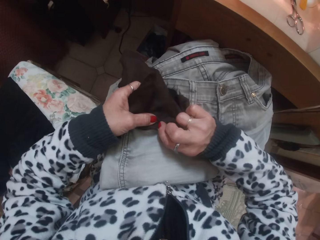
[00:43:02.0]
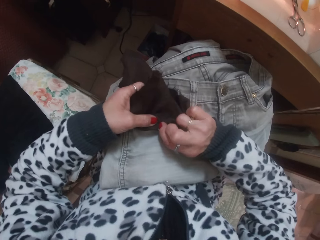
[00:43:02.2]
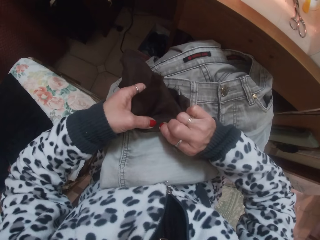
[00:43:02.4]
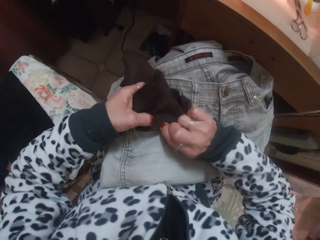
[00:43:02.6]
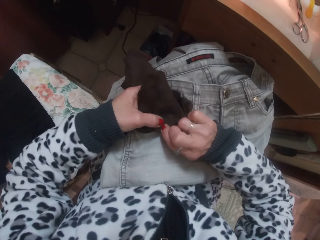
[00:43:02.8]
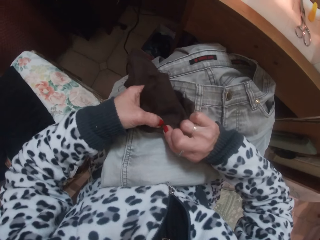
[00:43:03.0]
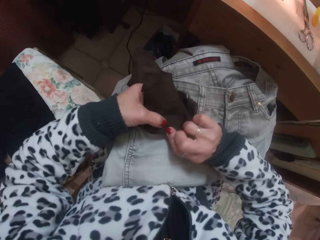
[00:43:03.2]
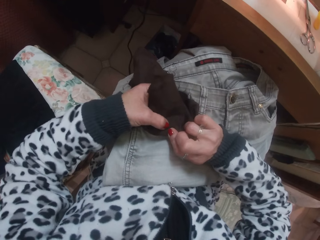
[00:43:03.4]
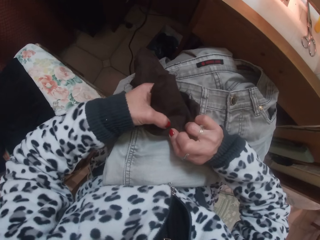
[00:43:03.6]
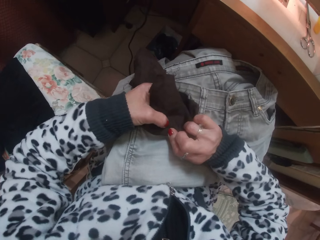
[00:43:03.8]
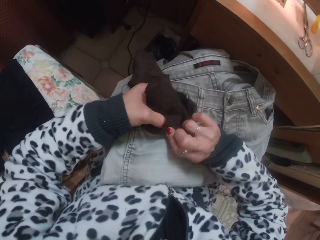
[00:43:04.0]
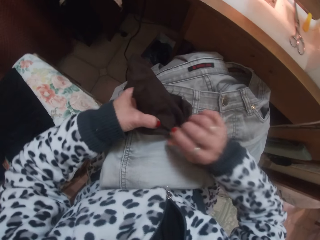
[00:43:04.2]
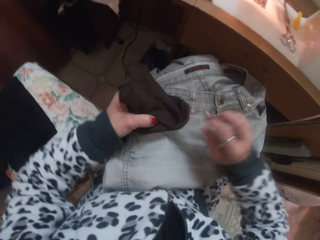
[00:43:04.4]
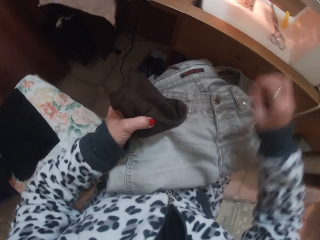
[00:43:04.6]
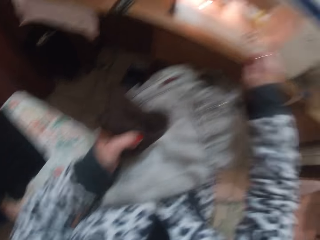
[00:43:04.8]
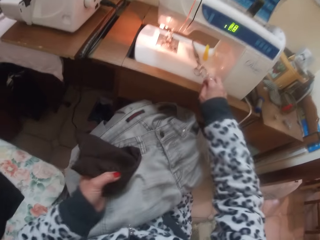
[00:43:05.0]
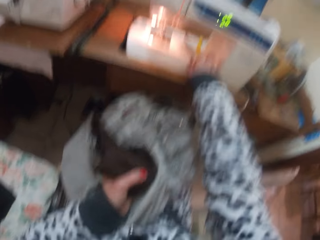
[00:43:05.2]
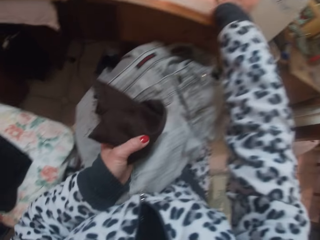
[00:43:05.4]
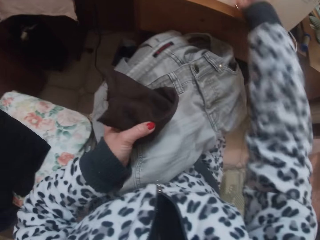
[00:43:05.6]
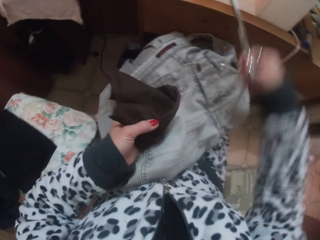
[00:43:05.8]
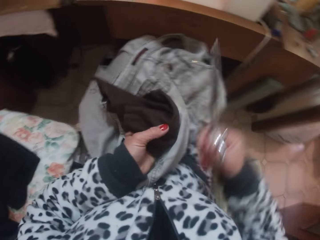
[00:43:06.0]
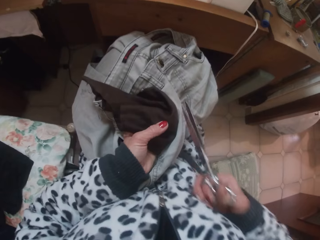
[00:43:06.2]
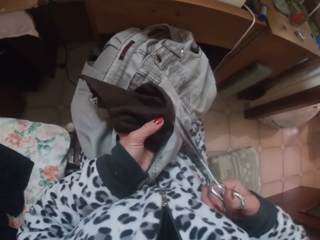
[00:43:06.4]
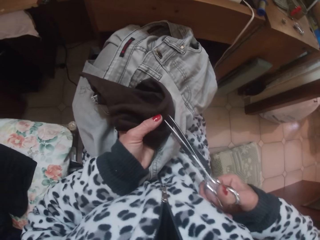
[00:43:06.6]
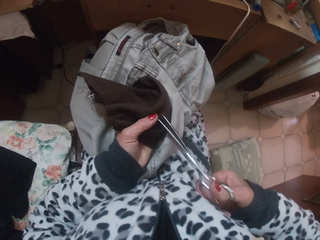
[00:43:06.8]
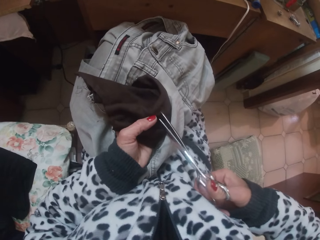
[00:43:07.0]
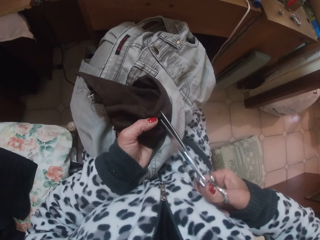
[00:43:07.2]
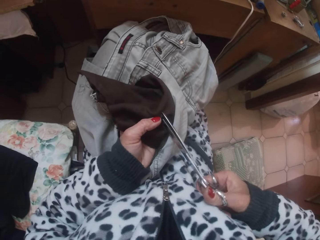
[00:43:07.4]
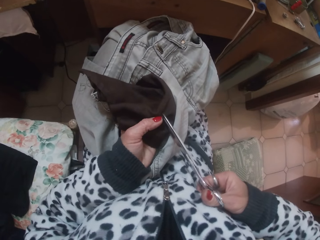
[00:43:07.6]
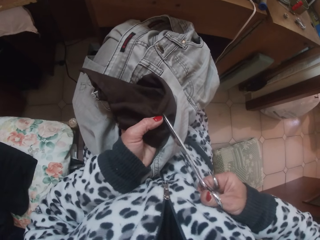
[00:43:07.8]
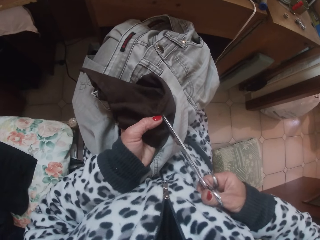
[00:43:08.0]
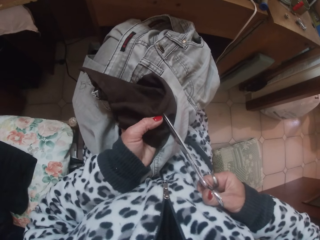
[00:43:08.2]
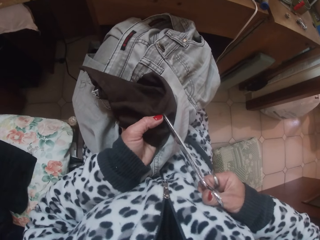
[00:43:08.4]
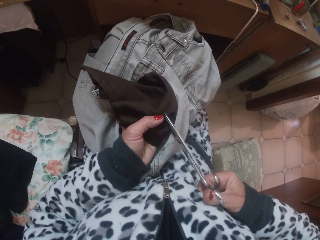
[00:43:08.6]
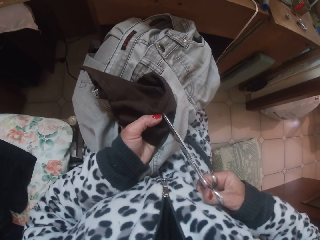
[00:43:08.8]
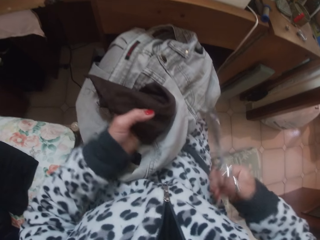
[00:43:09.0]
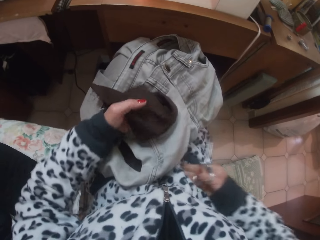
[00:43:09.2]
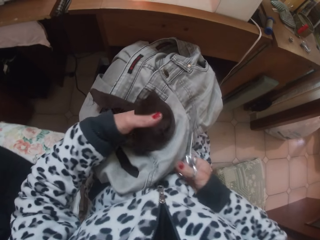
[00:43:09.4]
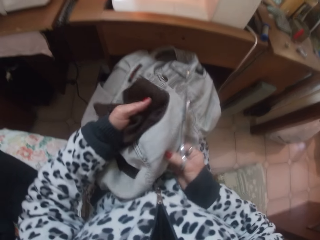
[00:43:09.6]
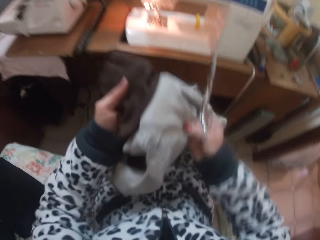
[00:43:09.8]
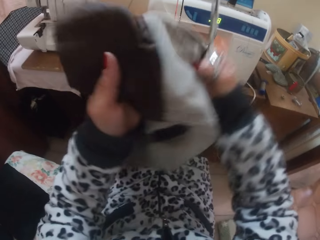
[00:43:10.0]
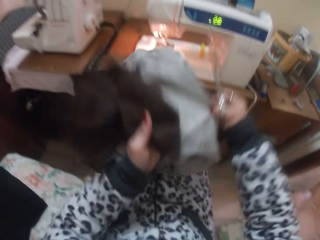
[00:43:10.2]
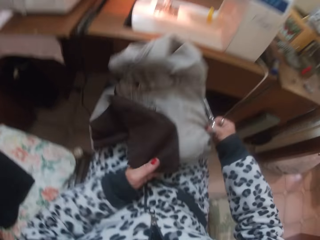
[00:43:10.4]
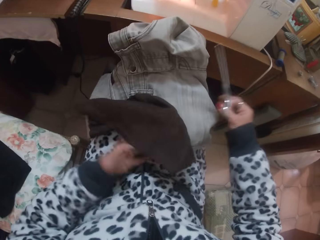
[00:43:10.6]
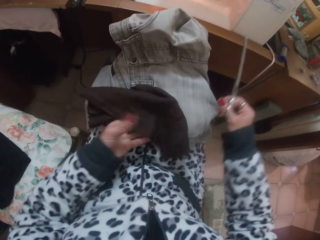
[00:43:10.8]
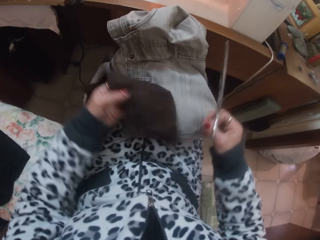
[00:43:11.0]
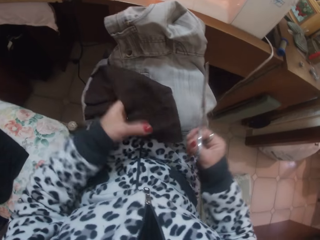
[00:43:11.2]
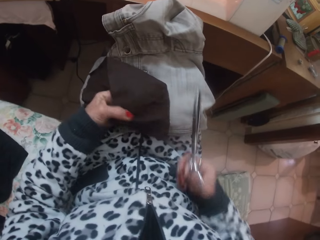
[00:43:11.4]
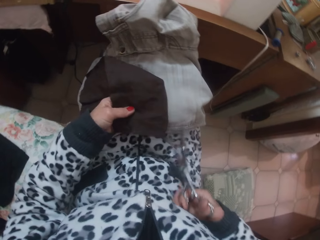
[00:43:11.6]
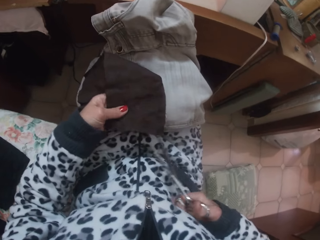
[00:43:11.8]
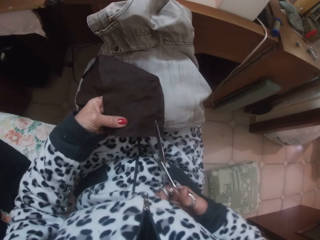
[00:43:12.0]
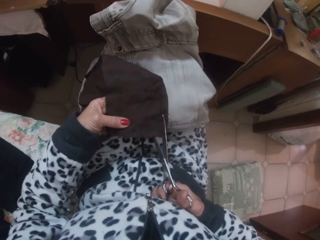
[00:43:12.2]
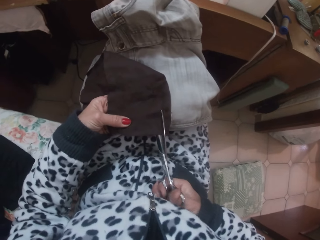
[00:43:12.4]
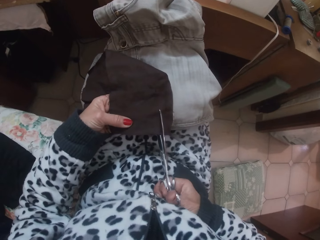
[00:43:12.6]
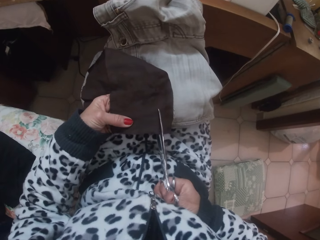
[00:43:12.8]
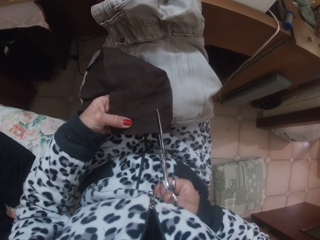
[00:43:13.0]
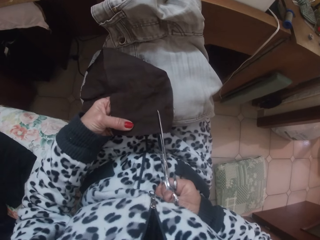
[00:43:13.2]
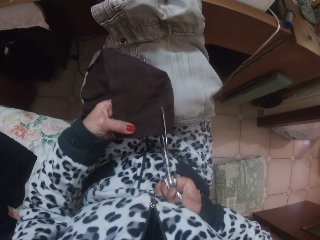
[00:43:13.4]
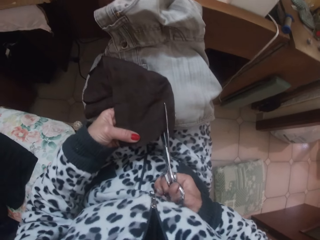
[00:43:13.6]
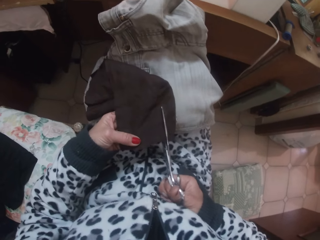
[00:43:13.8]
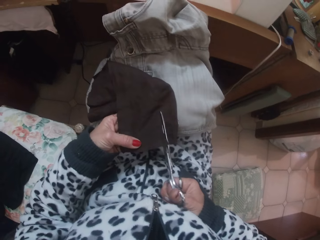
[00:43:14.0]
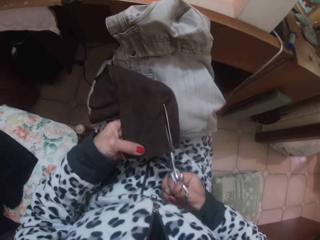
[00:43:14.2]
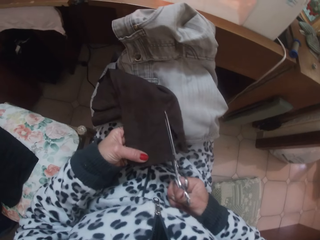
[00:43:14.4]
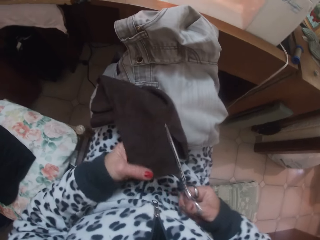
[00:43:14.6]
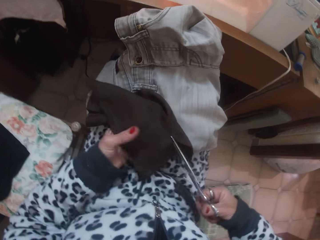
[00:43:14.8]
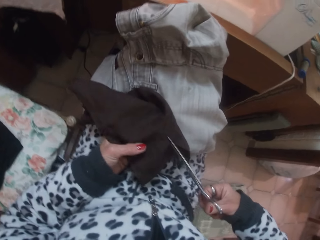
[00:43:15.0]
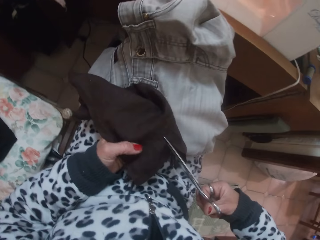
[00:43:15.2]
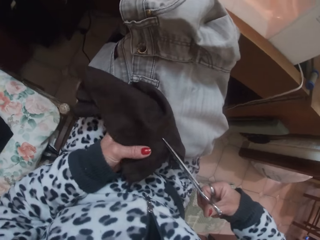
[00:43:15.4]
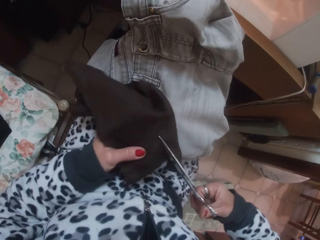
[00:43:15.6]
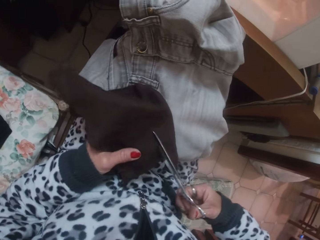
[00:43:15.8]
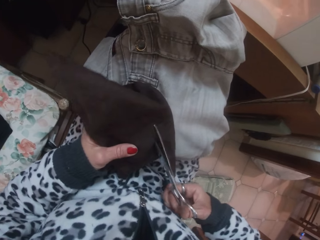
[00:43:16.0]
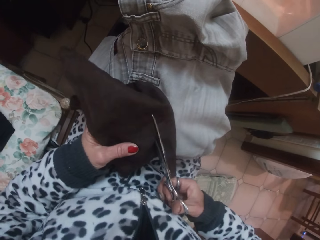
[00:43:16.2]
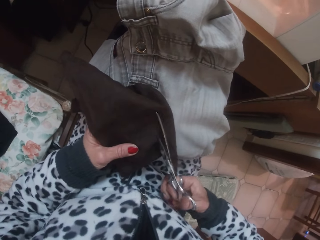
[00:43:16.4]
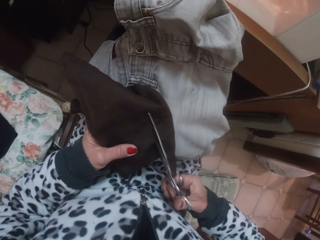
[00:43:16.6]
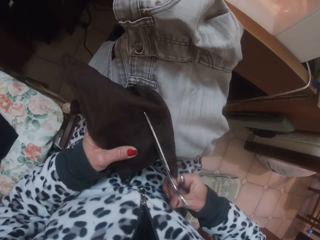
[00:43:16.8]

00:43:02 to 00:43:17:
The camera wearer picks the scissors on the sewing bed with her right hand. She cuts a hole in the fabric with the scissors in her right hand. She adjusts the jean with both hands on her lap. She turns the cloth. She cuts through the fabric with the scissors in her right hand.

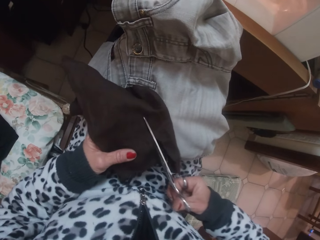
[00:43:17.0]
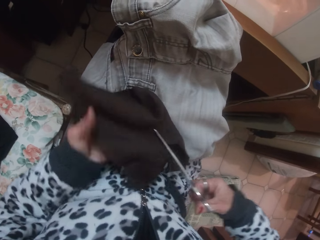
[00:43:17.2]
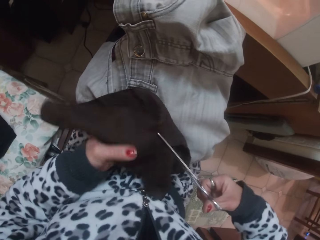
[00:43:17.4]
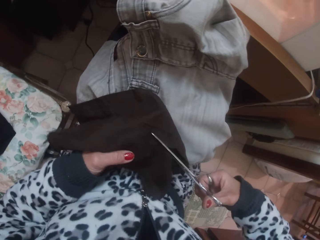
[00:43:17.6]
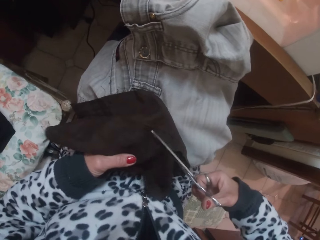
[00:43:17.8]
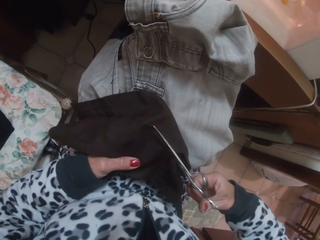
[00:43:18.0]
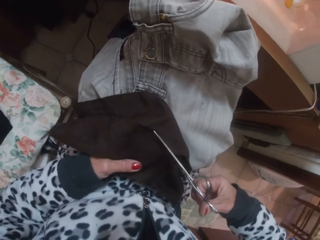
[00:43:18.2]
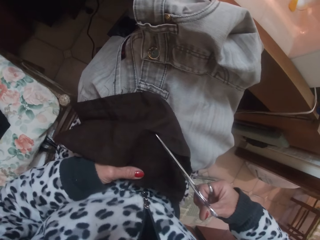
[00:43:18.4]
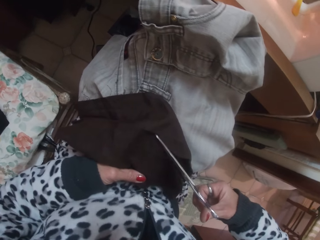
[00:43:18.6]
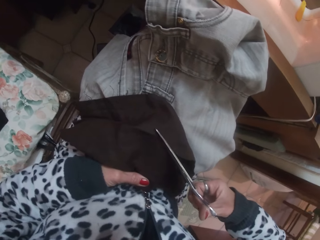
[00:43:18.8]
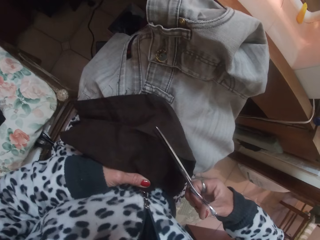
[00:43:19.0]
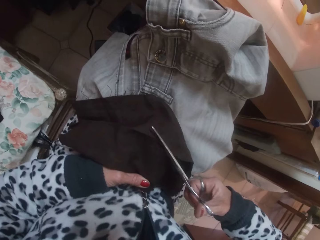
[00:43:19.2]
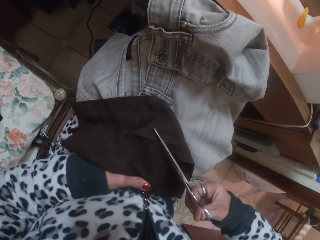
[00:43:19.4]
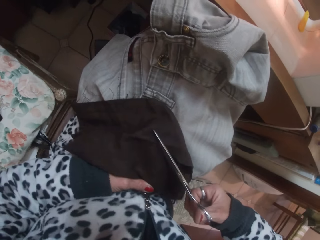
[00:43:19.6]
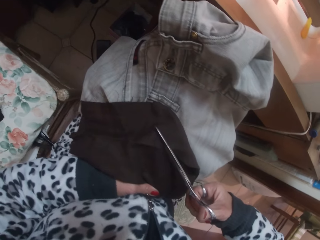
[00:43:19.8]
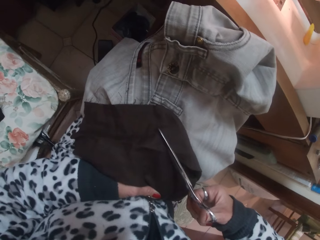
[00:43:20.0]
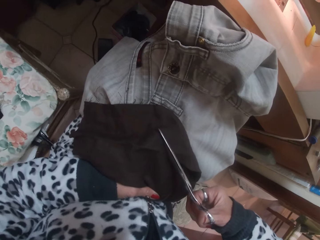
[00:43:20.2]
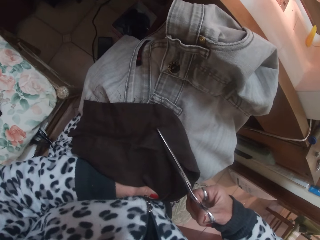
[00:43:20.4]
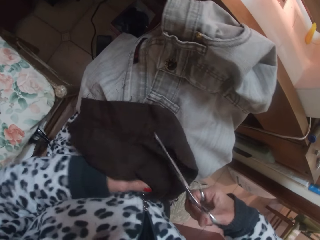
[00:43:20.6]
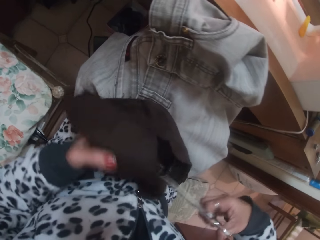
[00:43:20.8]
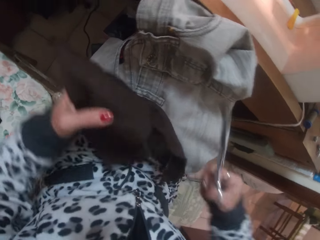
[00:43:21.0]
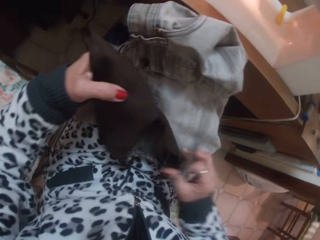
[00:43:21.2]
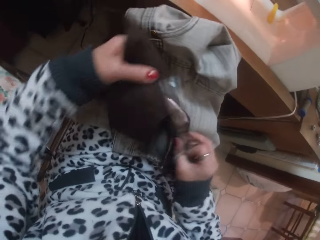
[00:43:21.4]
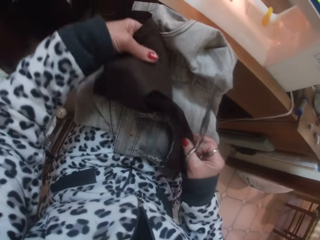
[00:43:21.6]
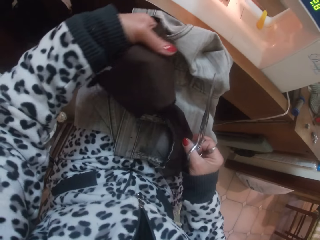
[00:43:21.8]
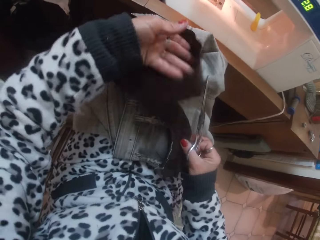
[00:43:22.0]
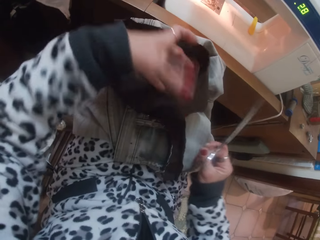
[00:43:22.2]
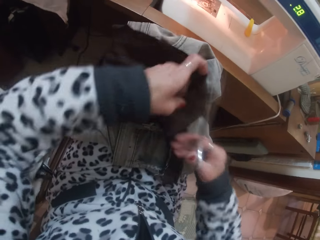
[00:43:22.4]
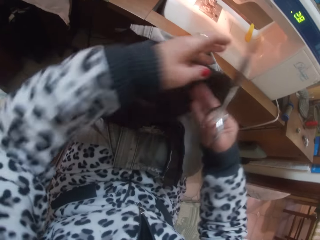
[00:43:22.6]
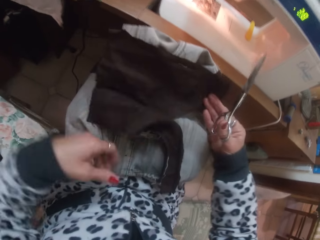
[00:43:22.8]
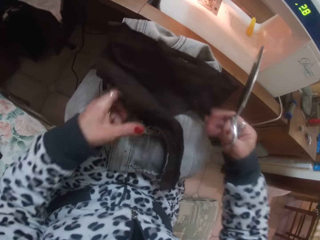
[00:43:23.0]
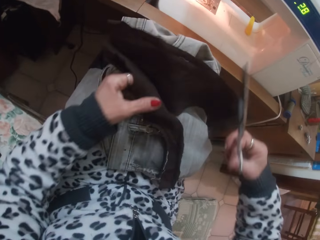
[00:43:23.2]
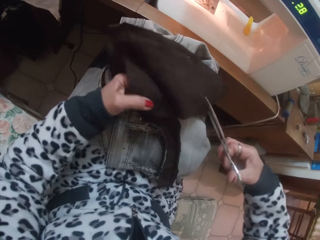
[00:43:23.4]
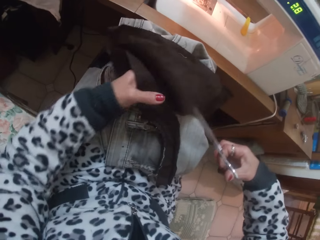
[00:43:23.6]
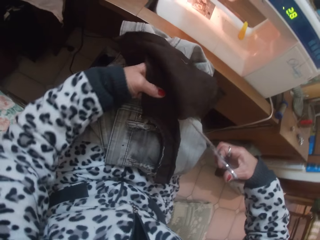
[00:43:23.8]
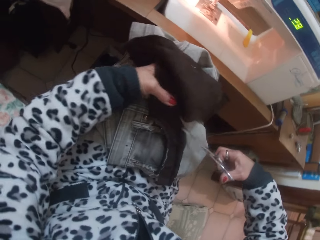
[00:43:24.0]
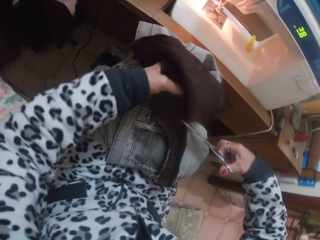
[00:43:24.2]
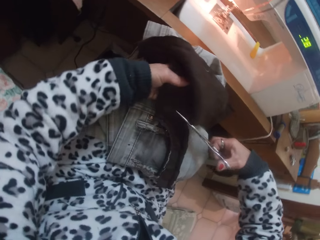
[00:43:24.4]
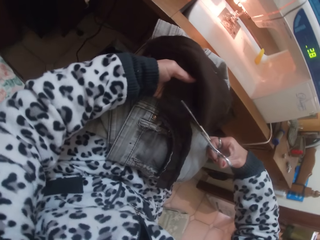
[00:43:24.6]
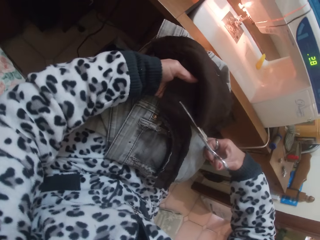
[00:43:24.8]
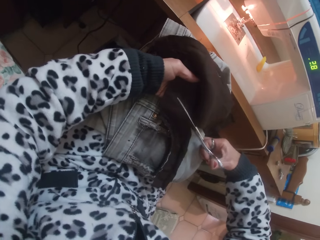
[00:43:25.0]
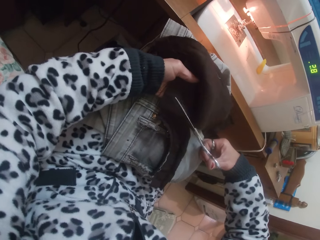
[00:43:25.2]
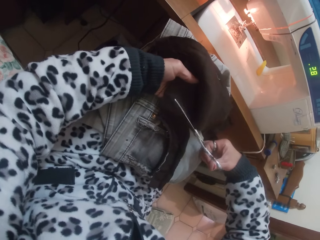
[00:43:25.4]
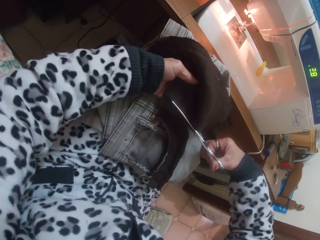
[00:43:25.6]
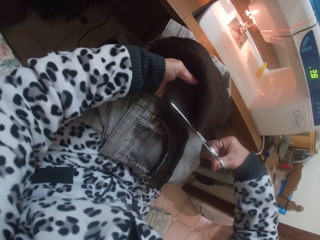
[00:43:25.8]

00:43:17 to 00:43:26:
The camera wearer moves the piece of cloth over.
